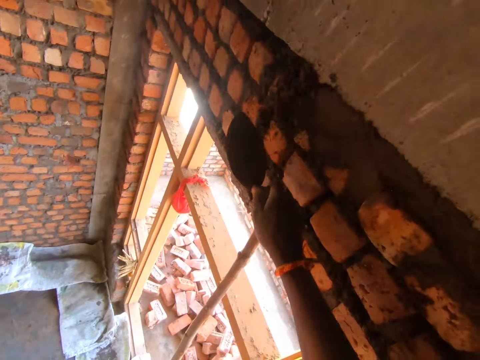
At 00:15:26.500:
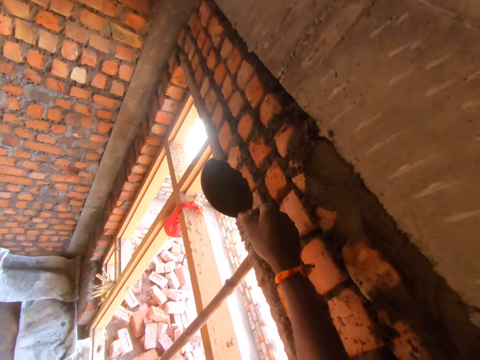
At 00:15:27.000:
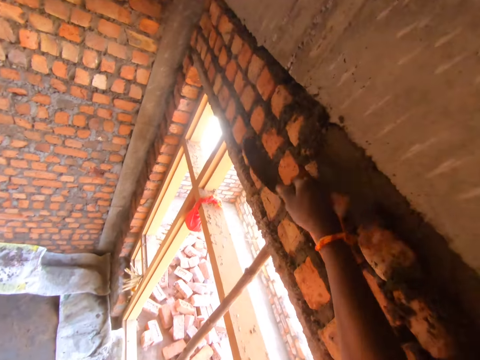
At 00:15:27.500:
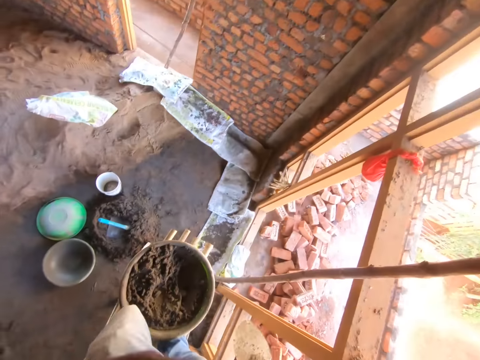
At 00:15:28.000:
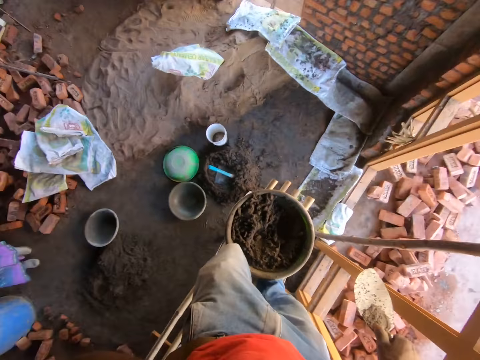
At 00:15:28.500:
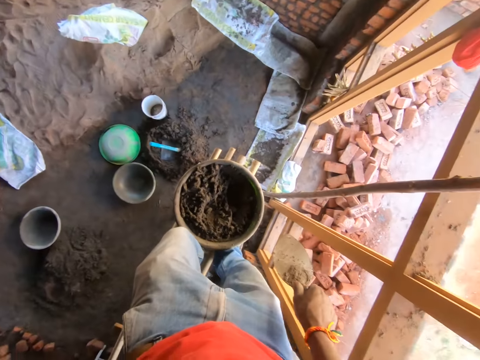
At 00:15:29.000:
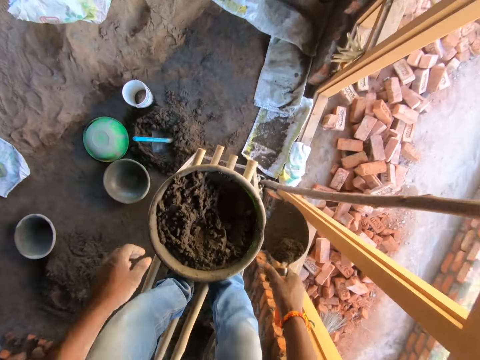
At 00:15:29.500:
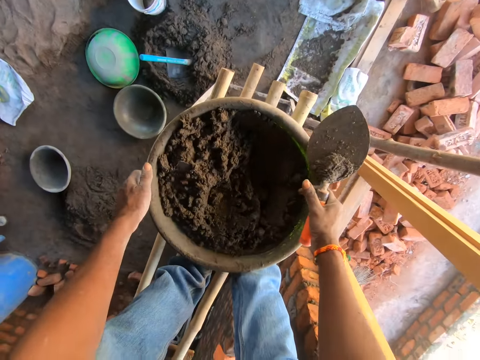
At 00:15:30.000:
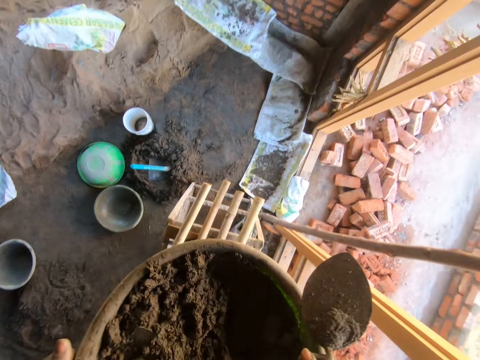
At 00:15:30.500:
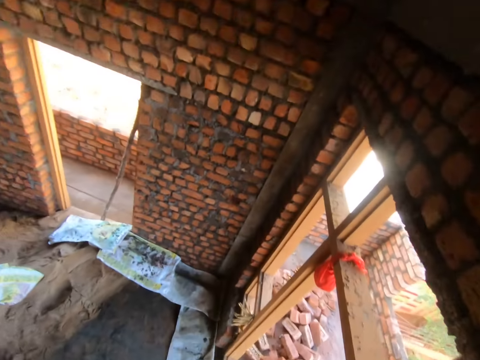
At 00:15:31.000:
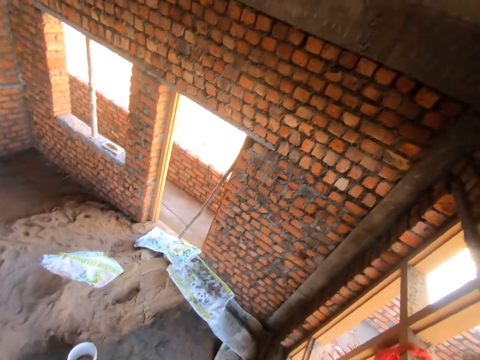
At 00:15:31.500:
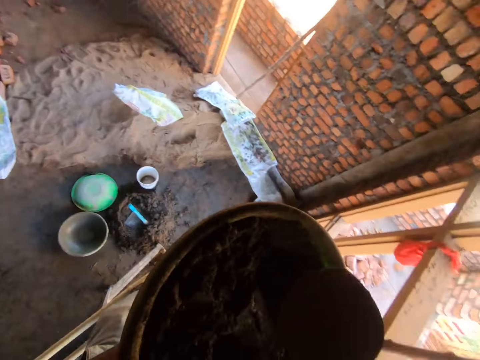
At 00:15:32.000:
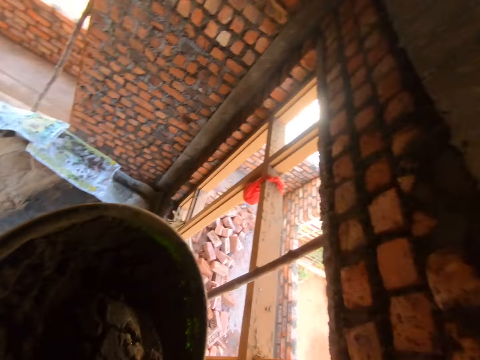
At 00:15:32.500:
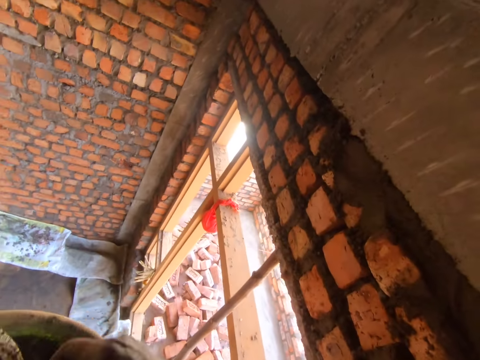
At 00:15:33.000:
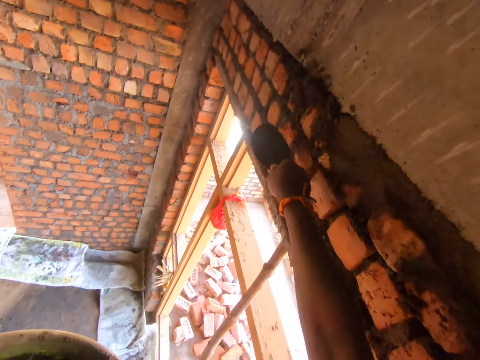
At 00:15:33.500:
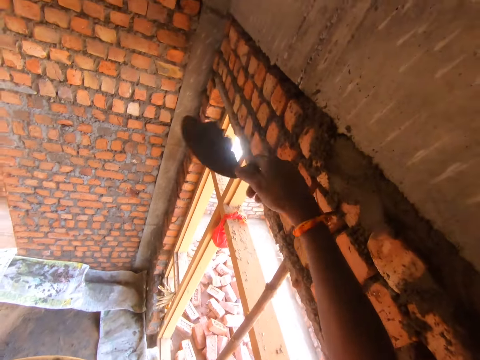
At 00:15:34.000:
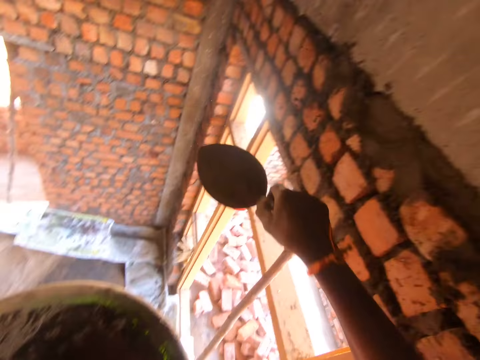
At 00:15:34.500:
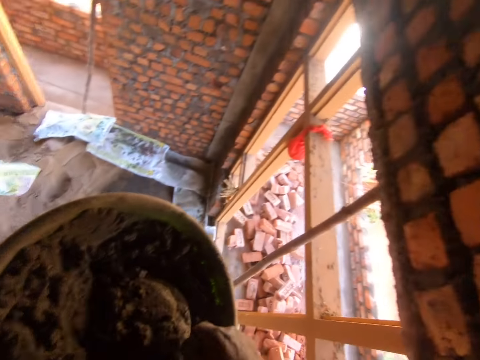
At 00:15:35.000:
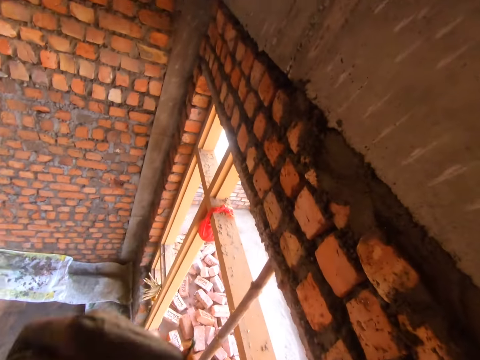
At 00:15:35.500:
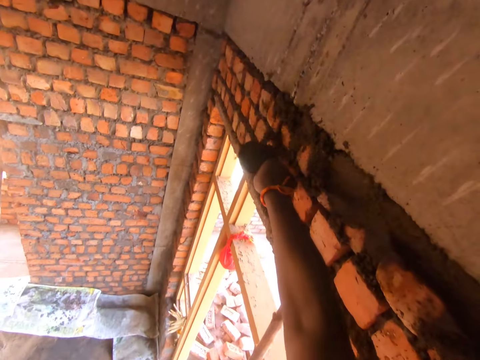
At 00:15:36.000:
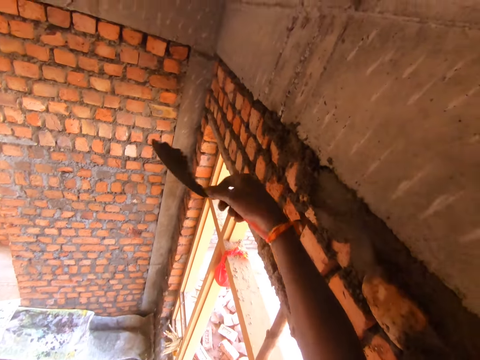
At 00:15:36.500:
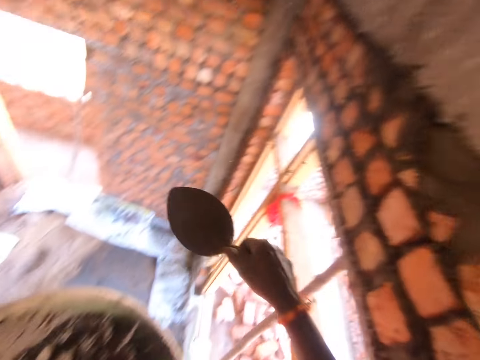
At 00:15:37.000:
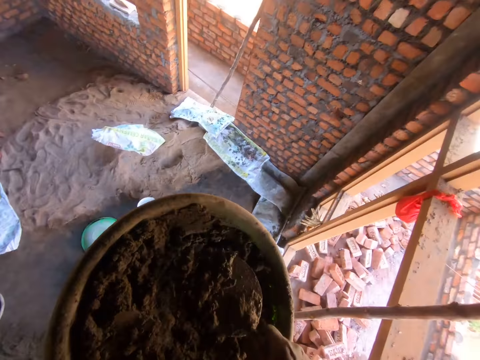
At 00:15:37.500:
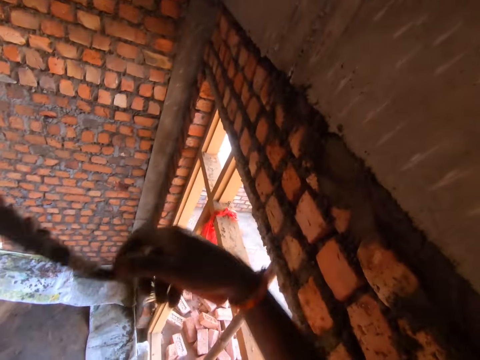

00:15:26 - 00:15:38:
The camera wearer throws concrete on the wall with a trowel. They pick the cement basin from the stand with the hands. They mix the concrete soil with the trowel. They talk to a person. They scoop the concrete with the trowel. They throw the concrete on the wall with the trowel. They scoop the concrete with the trowel. They throw the concrete on the wall with the trowel. They scoop the concrete with the trowel. They throw the concrete on the wall with the trowel.

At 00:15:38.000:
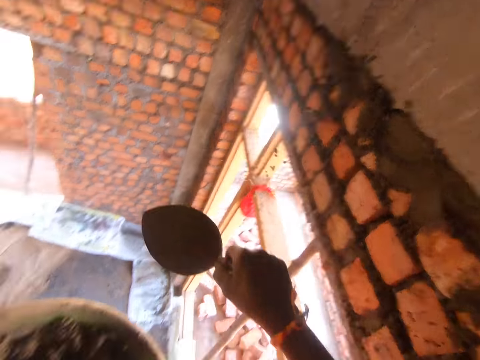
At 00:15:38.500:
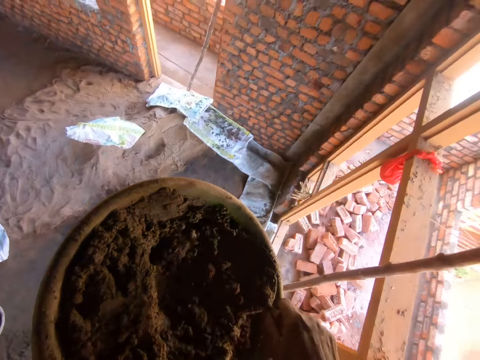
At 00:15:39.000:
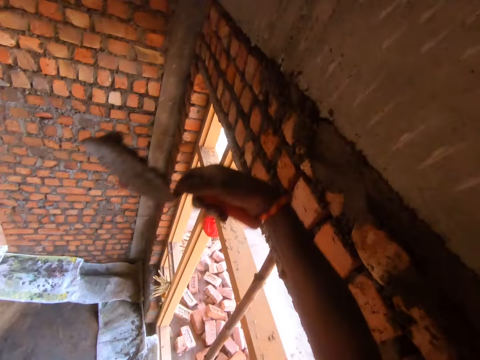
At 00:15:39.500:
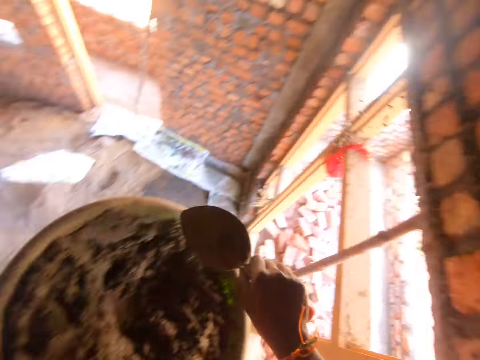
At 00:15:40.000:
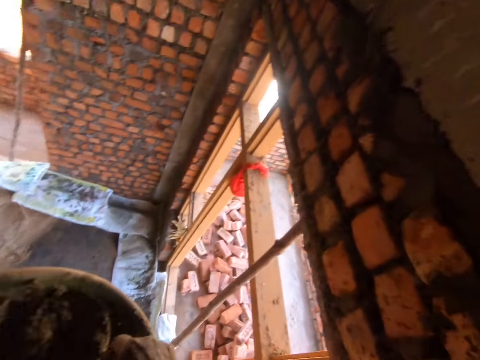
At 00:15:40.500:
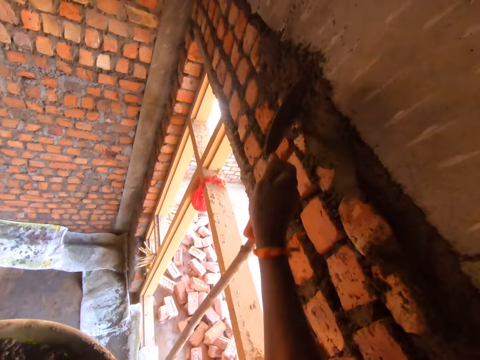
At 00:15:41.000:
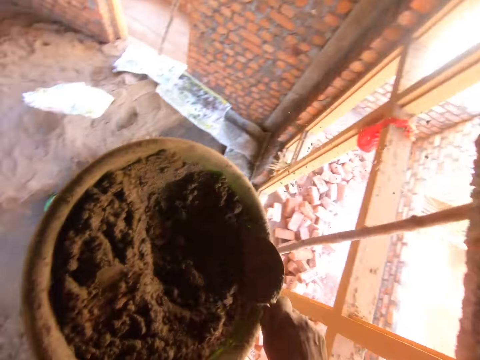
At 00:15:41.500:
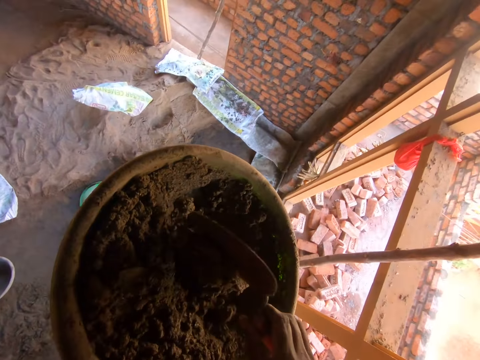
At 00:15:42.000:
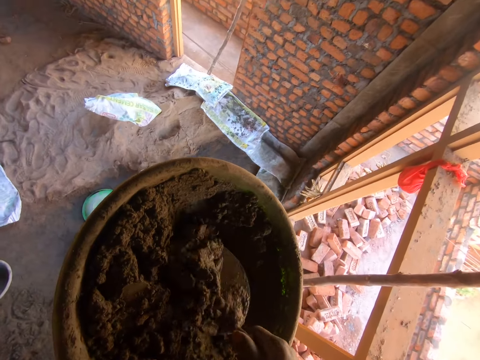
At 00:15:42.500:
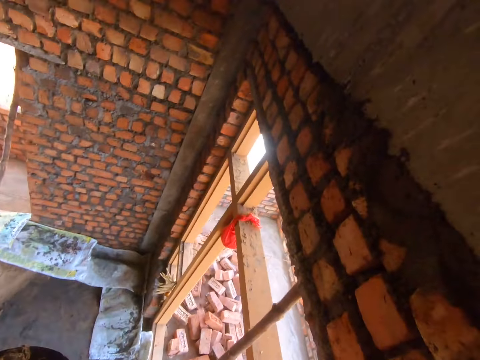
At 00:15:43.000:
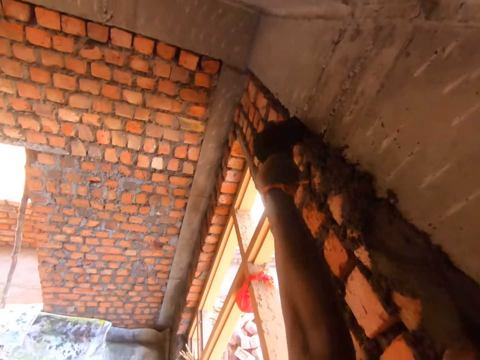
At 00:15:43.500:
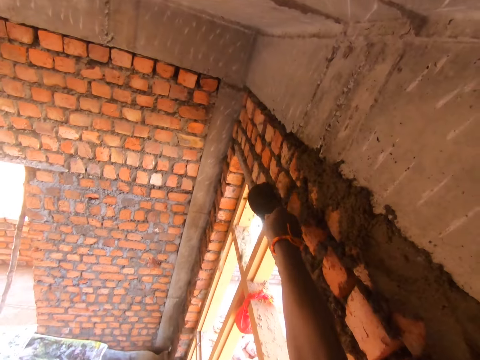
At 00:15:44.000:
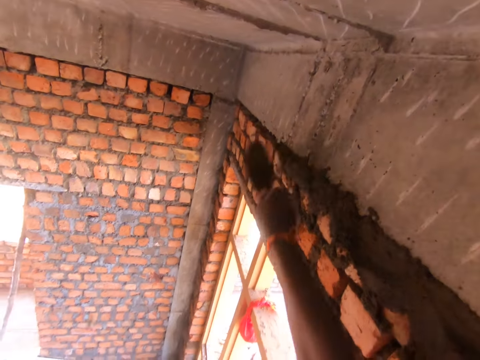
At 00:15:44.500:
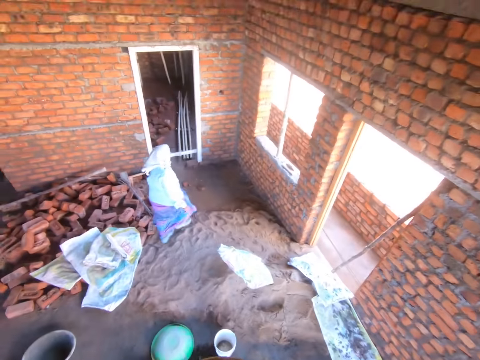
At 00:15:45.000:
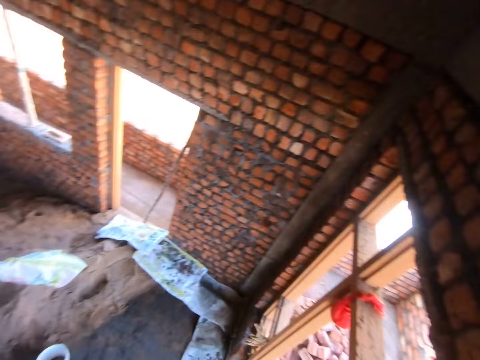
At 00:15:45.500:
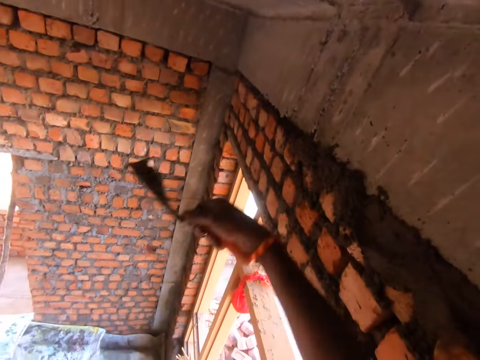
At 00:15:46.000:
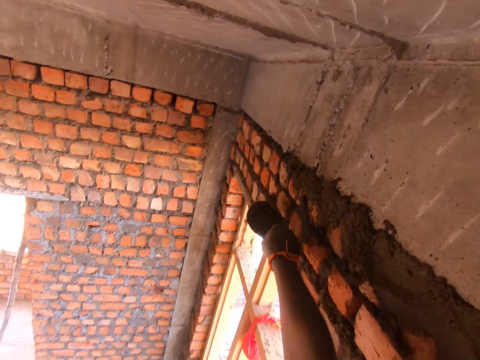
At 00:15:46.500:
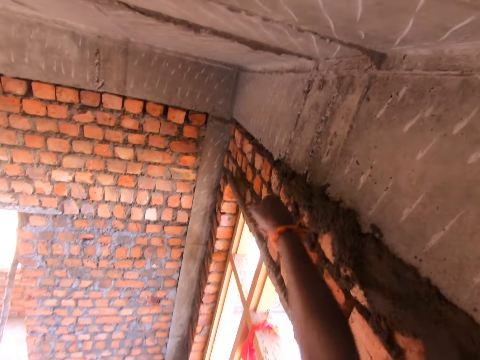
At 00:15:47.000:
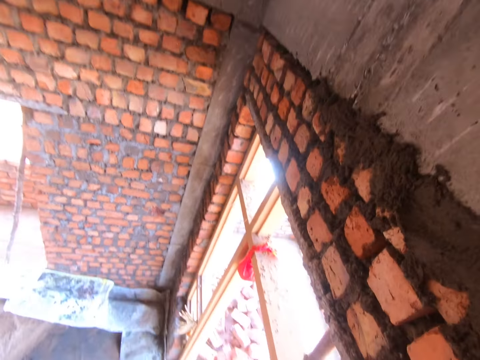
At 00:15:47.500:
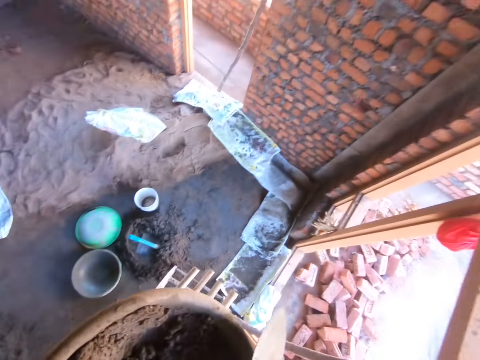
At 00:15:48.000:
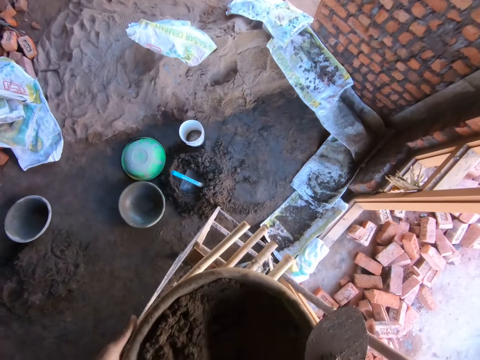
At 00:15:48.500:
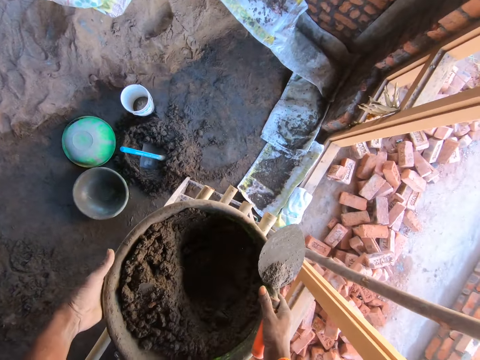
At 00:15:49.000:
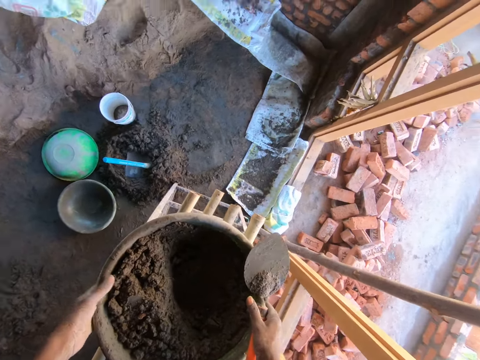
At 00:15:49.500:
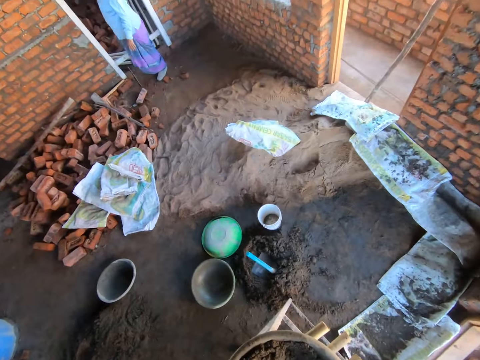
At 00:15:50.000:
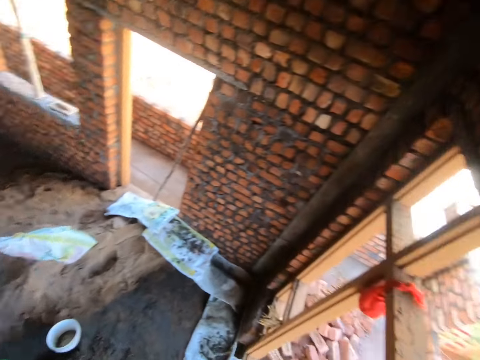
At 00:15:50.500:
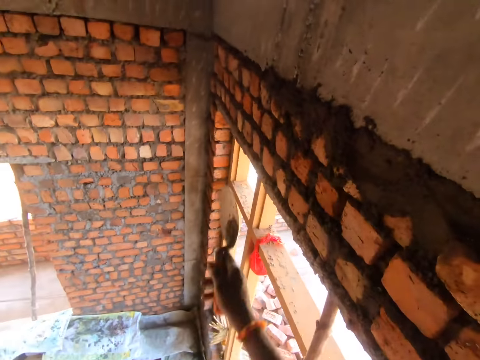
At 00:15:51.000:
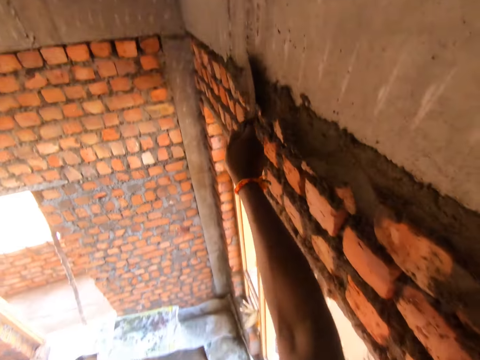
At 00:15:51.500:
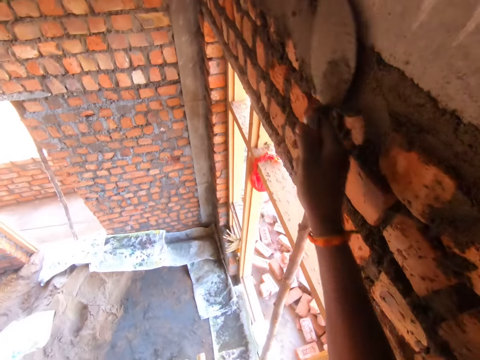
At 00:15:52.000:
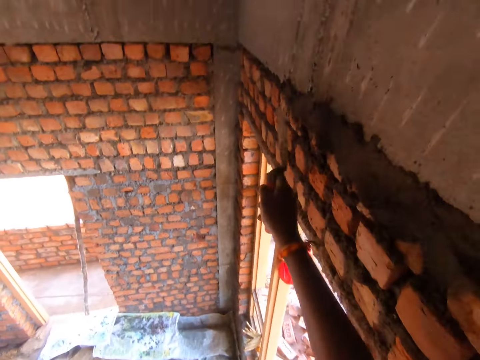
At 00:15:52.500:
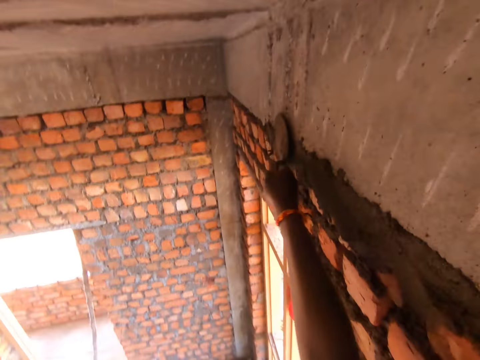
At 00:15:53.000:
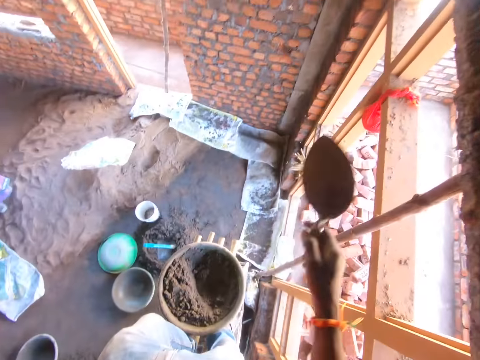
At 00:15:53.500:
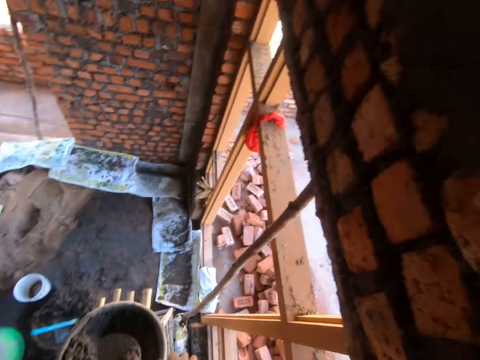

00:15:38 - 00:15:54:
The camera wearer scoops the concrete or cement mixture with a trowel. They throw the concrete with the trowel. They scoop the concrete with the trowel. They throw the concrete on the wall with the trowel. They mix the concrete with the trowel. They scoop the concrete with the trowel. They throw the concrete on the wall. They talk to a person. They throw the concrete on the wall with the trowel. They take the cement mixture with the trowel. They put the cement mixture basin in the wood plank ladder. They smoothen the wall with the trowel.
